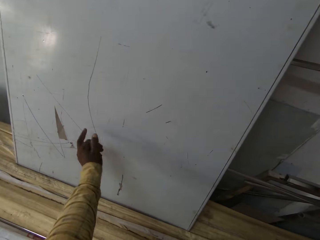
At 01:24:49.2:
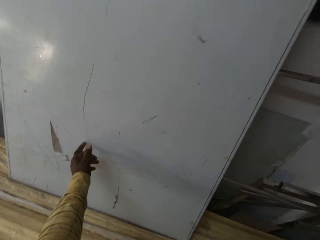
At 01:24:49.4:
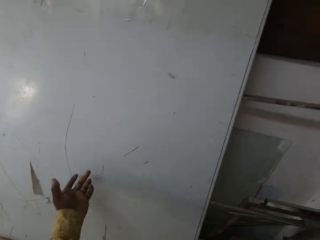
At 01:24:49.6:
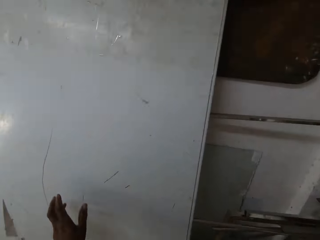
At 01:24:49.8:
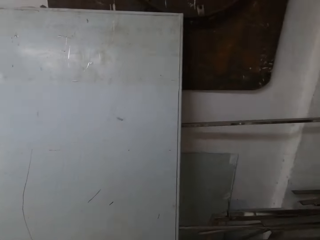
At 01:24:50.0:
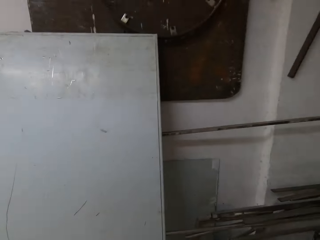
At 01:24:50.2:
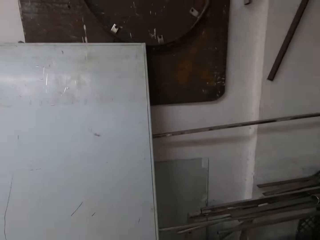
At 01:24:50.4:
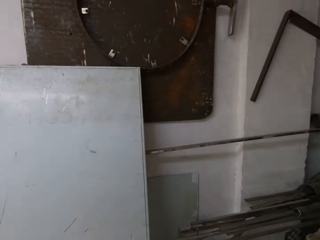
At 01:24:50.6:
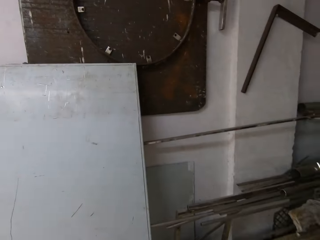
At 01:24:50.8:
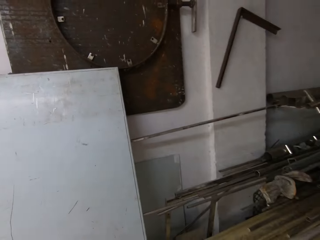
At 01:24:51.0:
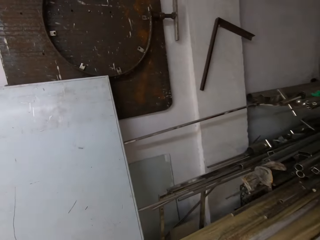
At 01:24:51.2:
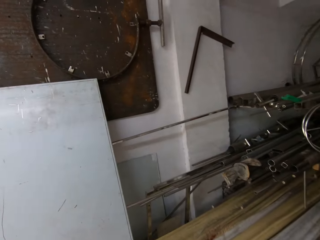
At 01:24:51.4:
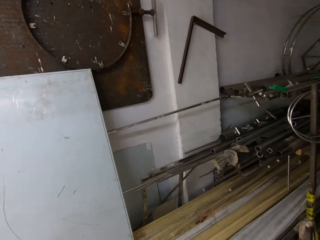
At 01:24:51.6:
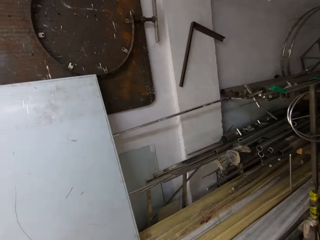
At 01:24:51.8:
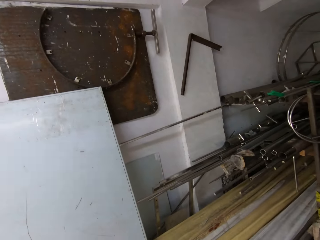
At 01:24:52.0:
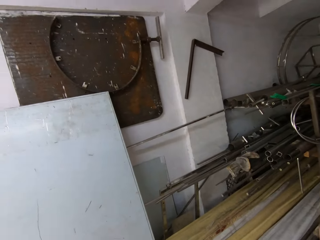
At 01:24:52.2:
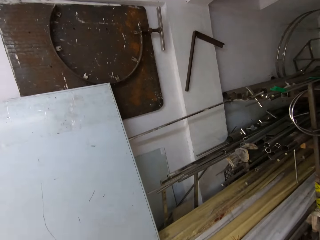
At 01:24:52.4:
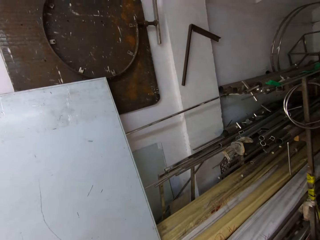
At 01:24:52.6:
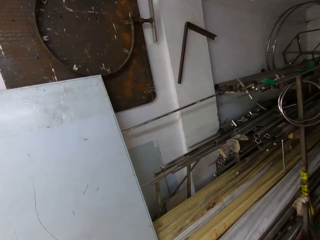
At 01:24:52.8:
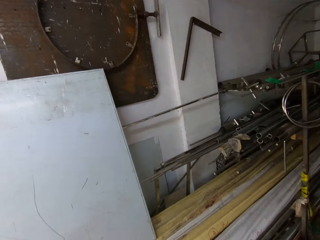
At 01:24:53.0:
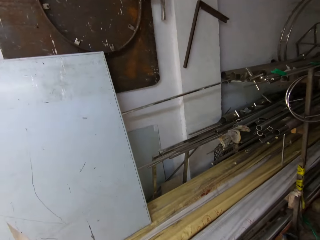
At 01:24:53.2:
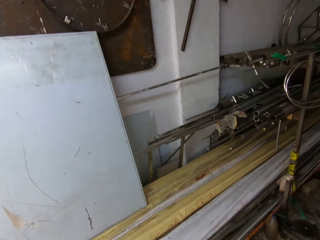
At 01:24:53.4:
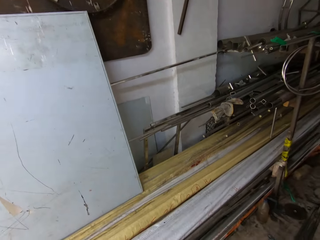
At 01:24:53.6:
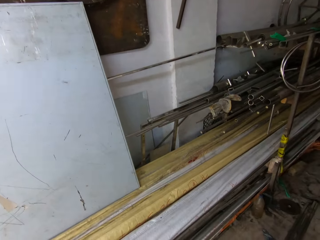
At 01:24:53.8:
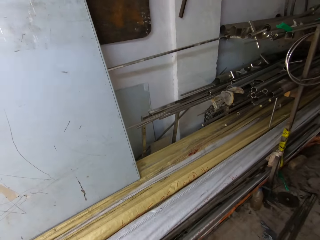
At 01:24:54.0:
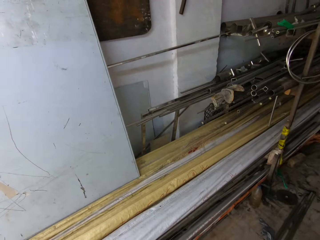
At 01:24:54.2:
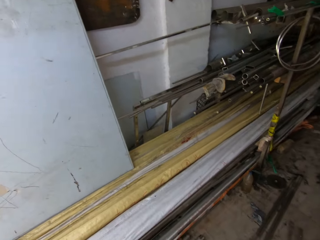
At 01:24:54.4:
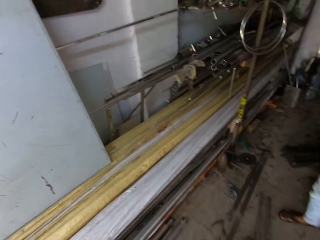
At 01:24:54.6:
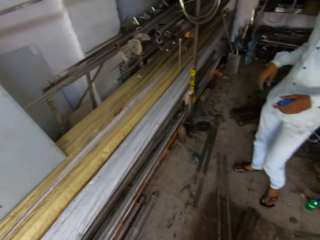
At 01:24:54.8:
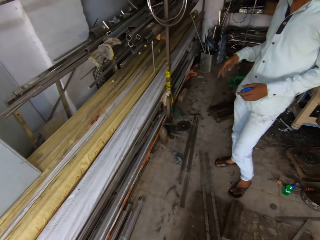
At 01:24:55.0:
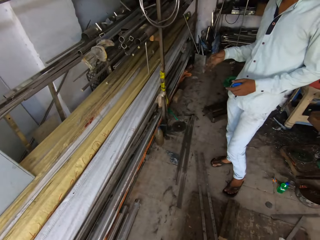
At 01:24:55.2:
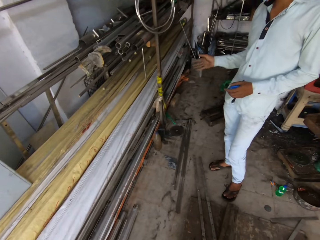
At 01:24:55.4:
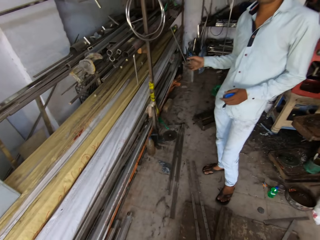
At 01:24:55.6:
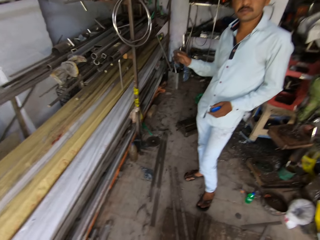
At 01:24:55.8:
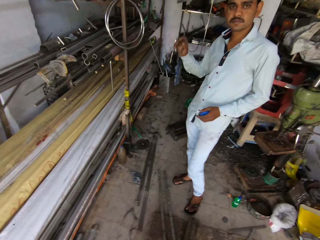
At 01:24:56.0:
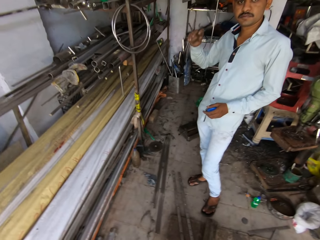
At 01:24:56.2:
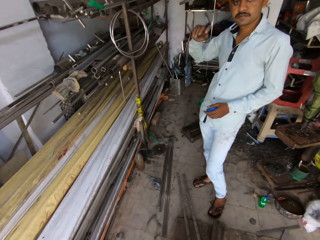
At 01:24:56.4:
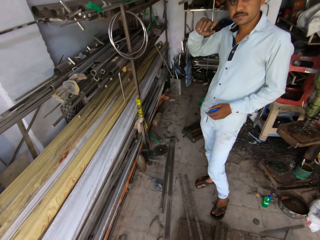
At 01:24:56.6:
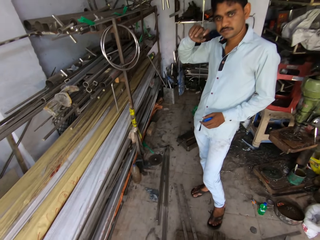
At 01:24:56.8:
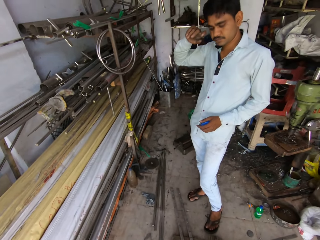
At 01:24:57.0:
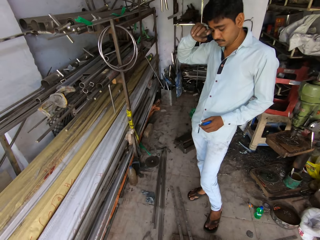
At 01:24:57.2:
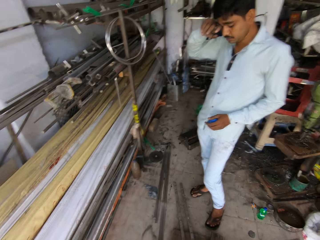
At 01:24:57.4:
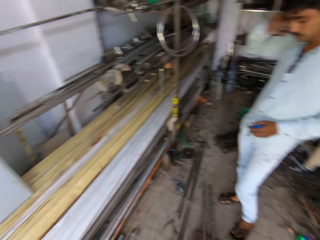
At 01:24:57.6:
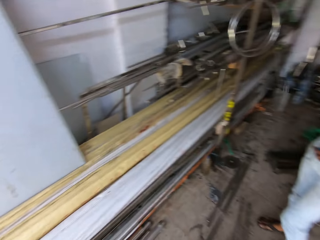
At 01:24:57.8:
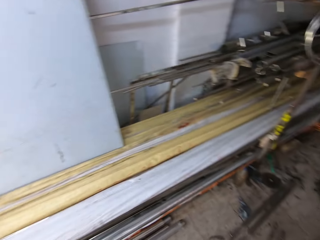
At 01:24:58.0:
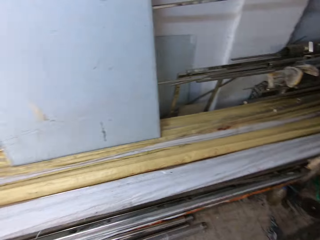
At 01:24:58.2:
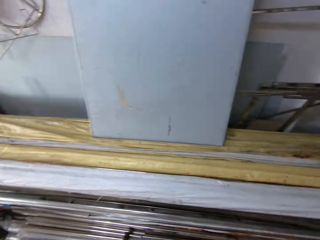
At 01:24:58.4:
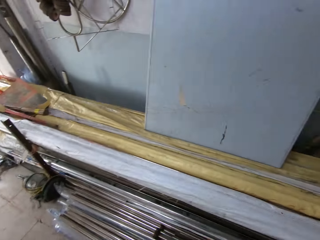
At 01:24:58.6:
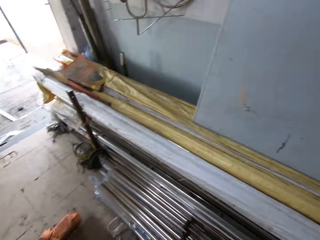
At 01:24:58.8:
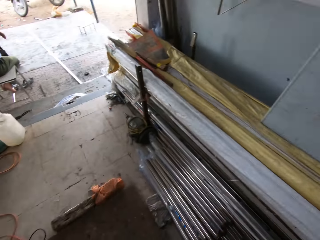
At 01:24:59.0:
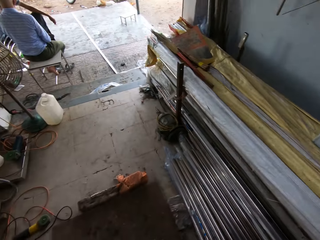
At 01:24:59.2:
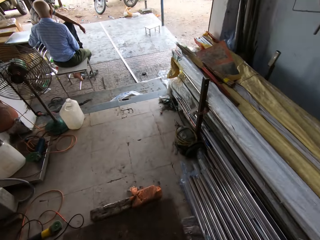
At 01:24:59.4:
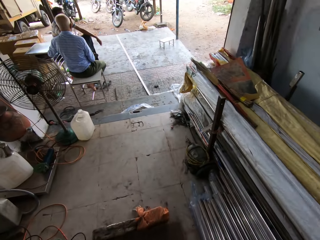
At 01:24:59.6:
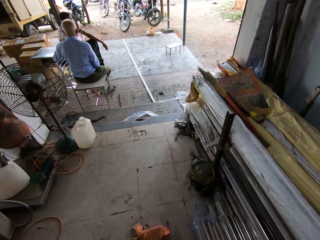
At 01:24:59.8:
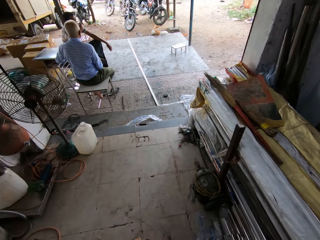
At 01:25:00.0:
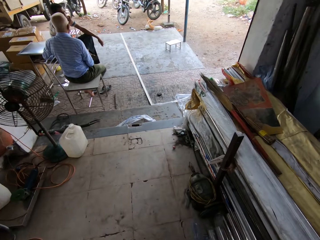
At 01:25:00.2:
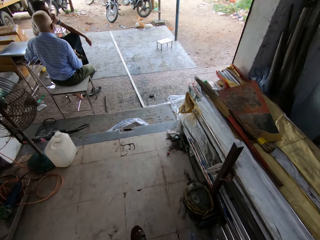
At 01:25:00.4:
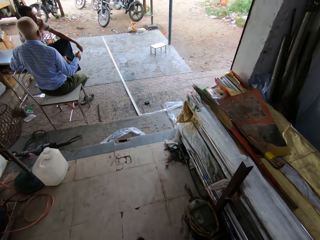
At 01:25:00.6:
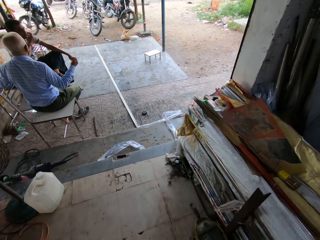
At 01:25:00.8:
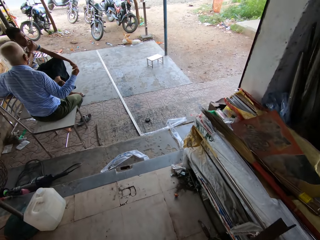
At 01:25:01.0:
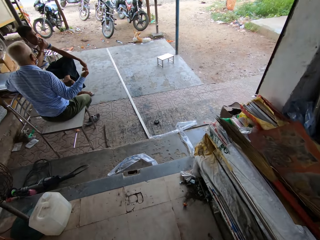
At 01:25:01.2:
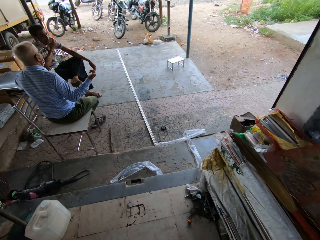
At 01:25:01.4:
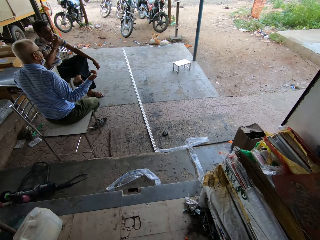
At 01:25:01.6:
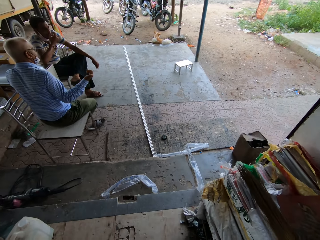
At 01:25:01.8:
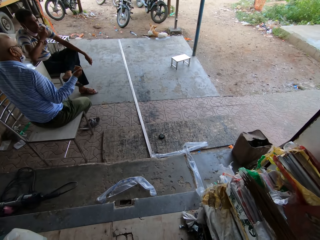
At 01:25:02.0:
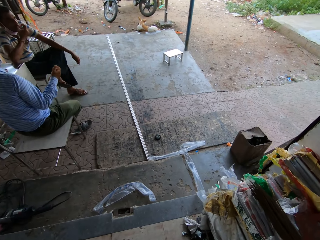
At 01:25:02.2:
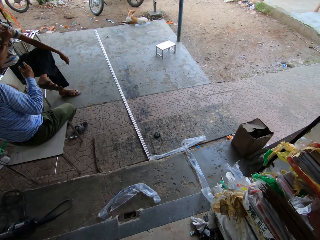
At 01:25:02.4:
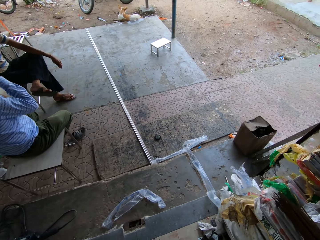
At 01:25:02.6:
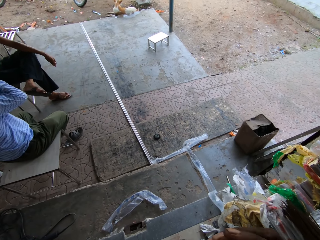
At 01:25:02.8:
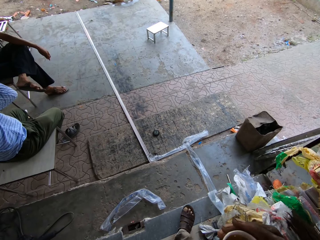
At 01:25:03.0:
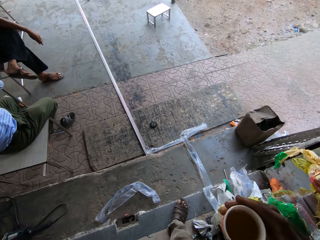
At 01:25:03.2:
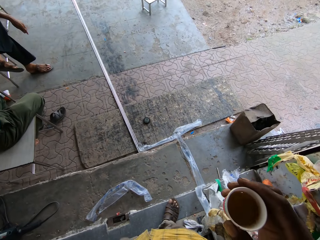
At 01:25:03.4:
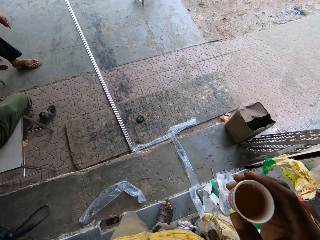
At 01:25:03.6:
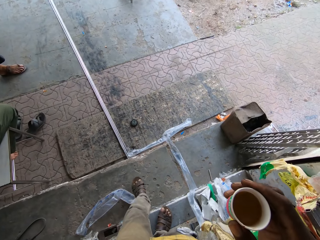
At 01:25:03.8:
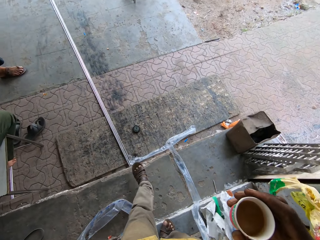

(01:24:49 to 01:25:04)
The camera wearer withdraws the hand from the board. A man touches a metal. The camera wearer speaks with another man. They walk towards a man and another man.

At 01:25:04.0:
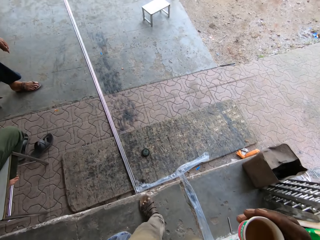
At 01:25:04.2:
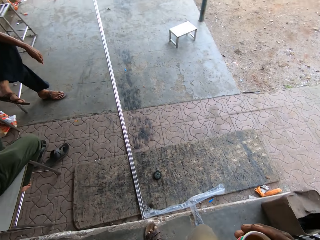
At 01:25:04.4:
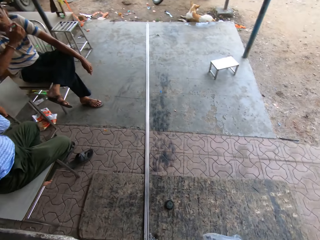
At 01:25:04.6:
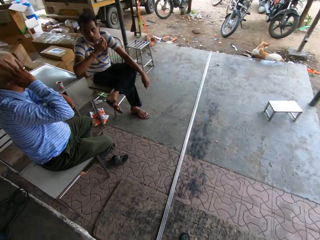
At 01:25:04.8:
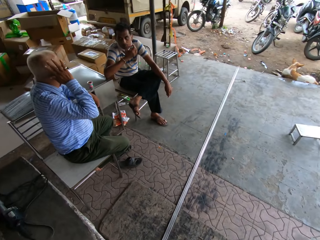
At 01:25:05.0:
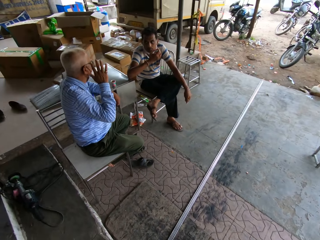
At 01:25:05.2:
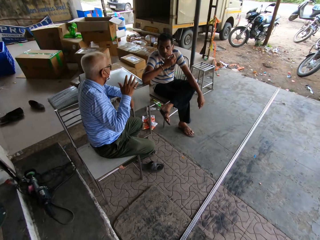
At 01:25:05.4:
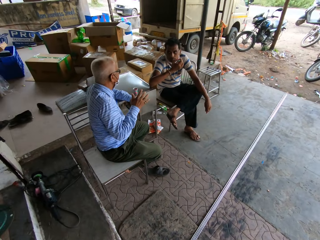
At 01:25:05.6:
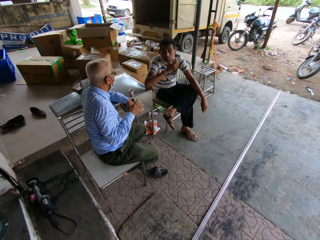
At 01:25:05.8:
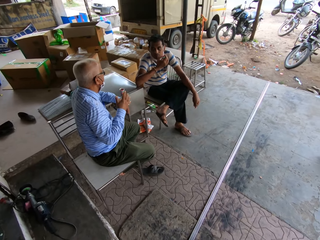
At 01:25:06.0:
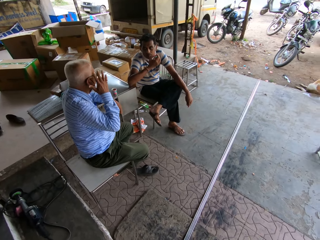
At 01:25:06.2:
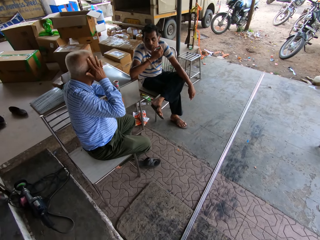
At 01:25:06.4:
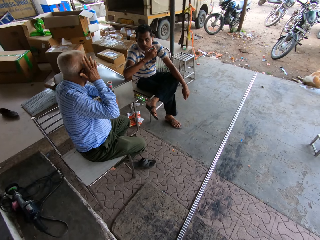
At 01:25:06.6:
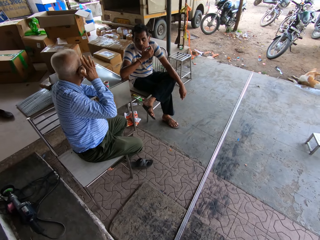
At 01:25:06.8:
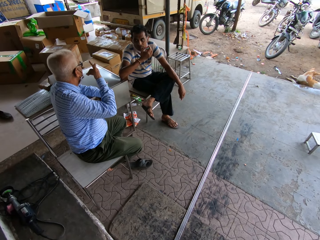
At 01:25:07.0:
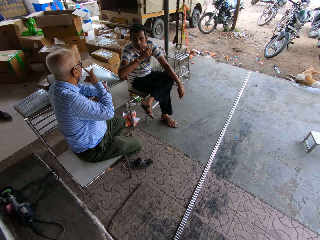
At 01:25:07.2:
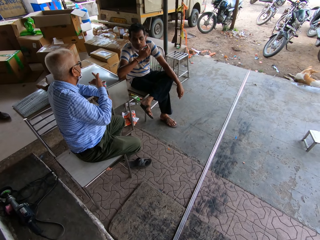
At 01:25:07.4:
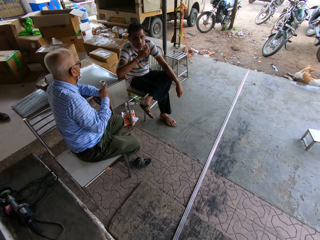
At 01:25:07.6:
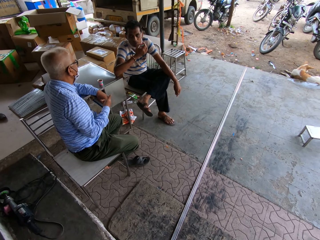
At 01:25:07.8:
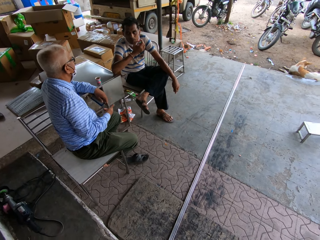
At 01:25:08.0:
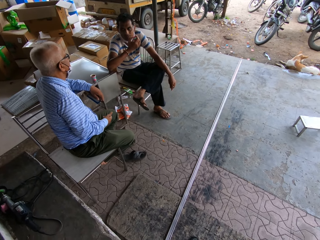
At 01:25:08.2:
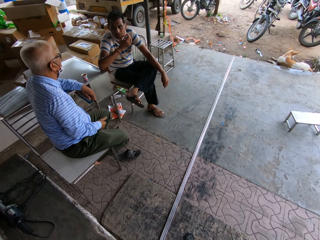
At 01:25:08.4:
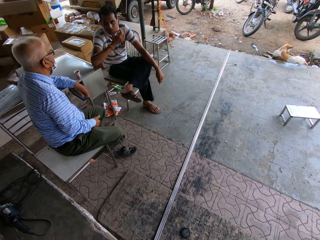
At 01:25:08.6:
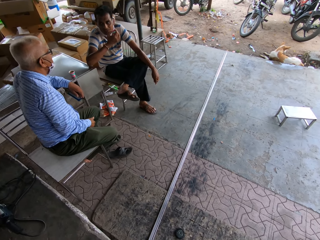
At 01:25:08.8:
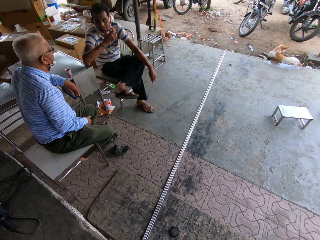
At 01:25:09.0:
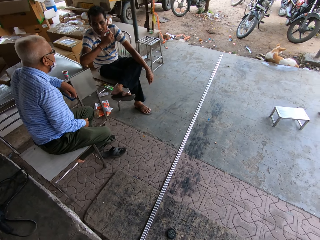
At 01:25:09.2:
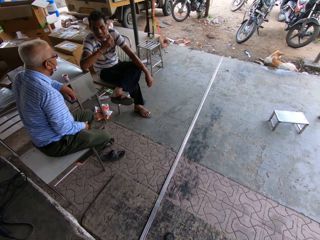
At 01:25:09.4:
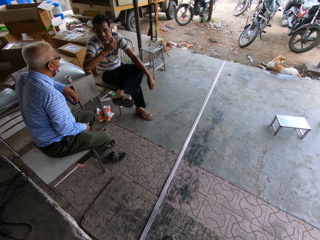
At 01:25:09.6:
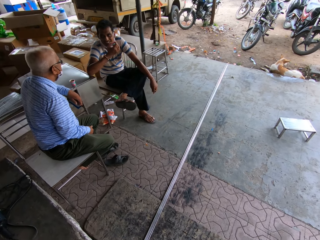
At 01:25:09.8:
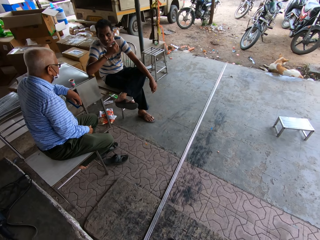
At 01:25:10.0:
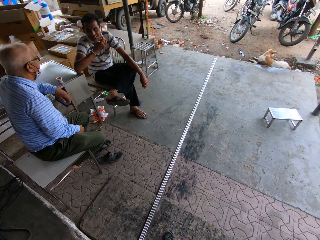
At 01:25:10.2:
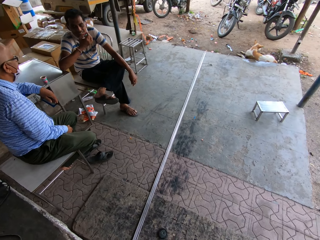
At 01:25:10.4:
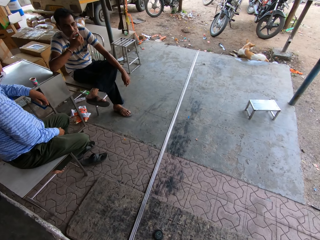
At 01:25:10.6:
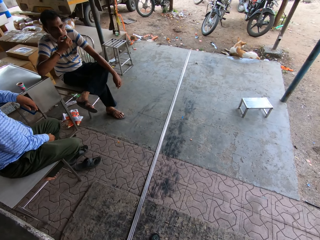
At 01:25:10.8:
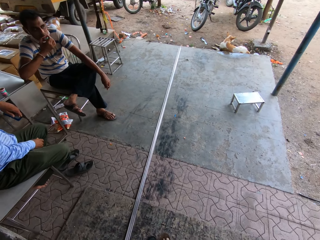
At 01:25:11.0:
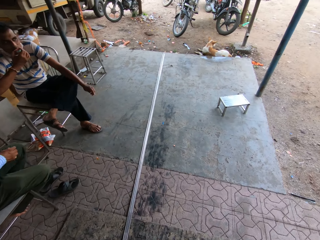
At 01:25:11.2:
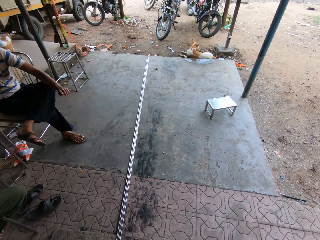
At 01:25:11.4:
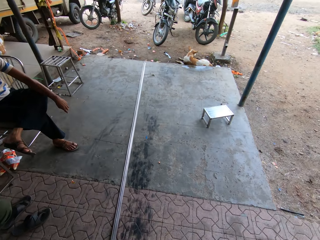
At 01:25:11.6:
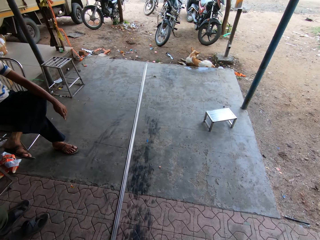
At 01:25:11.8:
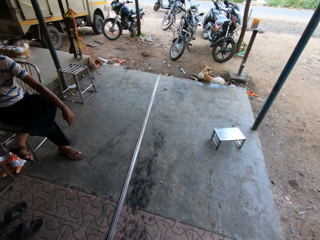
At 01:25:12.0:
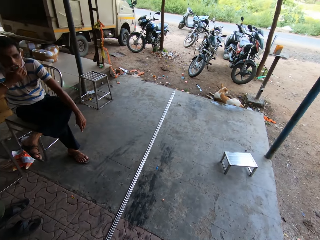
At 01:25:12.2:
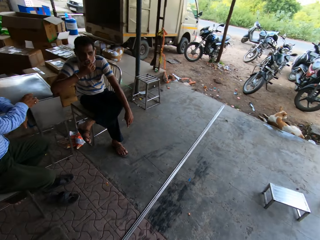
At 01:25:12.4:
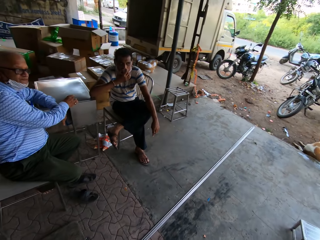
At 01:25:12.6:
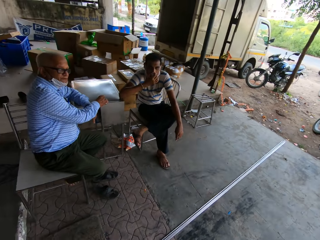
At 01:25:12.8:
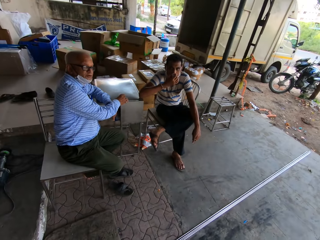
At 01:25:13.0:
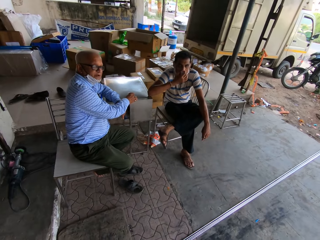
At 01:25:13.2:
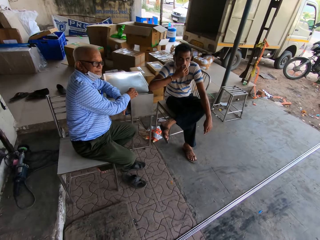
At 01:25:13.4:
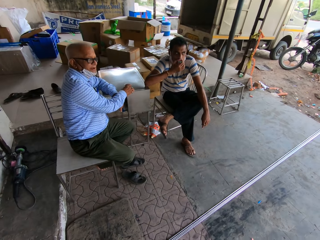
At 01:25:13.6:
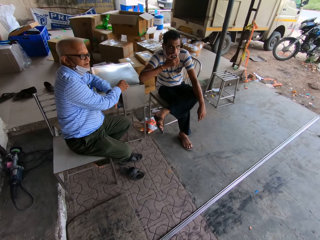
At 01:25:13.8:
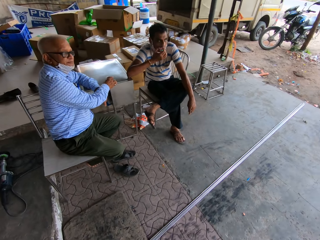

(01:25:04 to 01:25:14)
The camera wearer converses with a man and another man.
